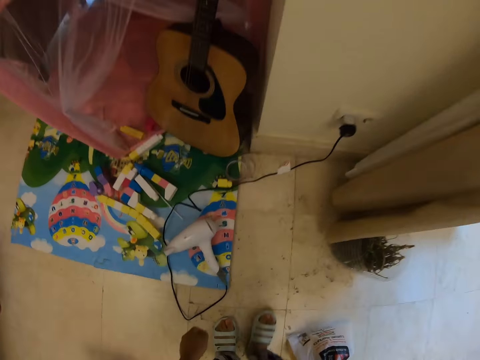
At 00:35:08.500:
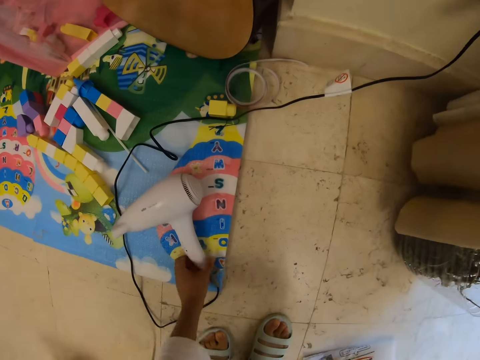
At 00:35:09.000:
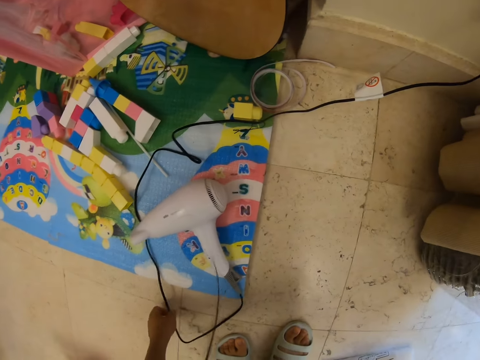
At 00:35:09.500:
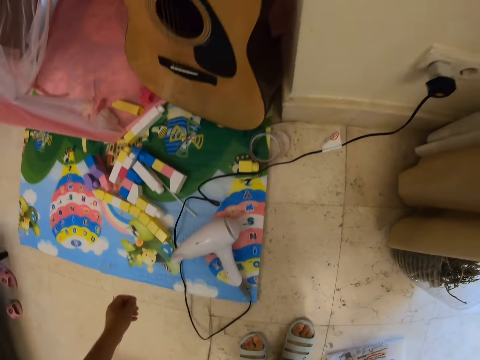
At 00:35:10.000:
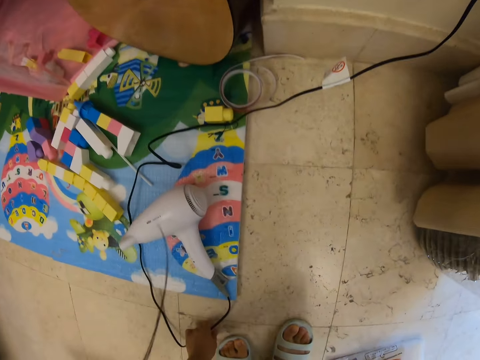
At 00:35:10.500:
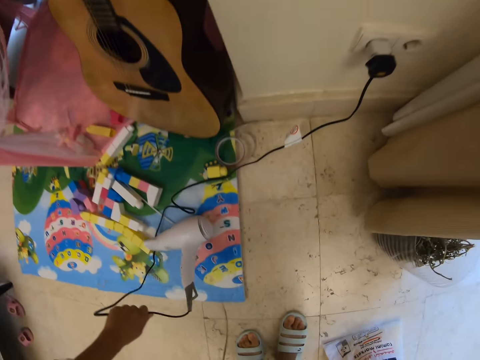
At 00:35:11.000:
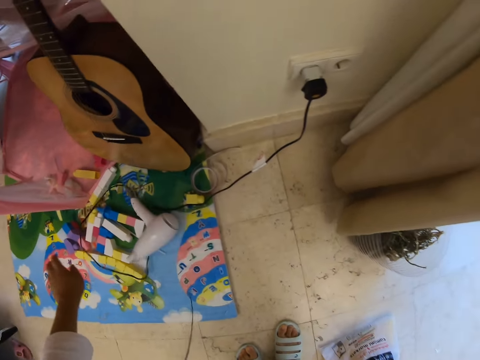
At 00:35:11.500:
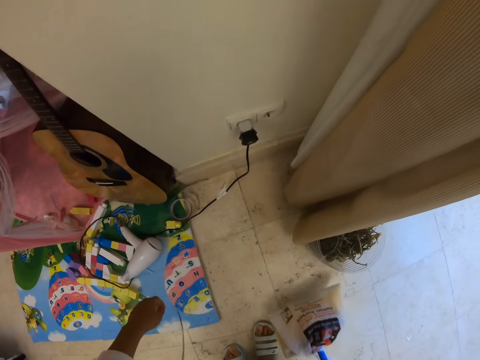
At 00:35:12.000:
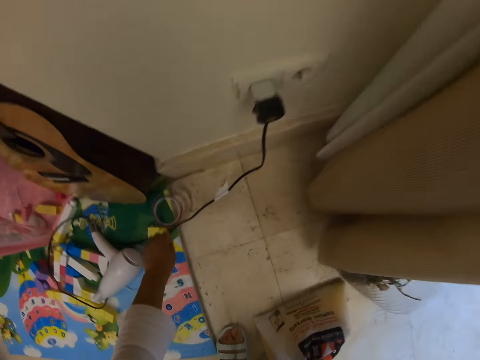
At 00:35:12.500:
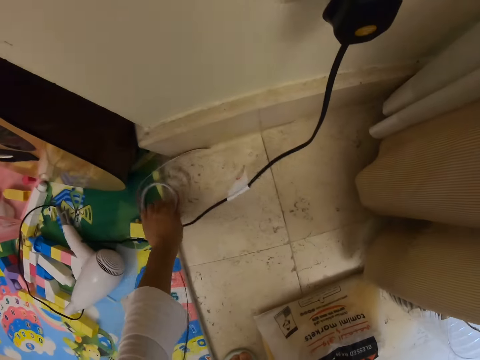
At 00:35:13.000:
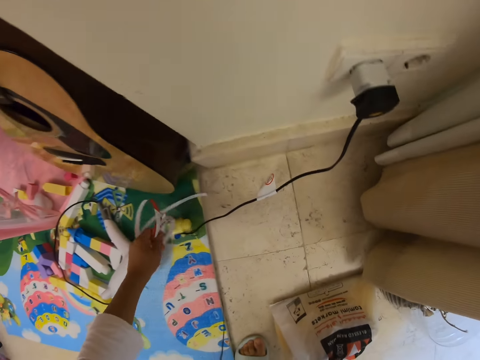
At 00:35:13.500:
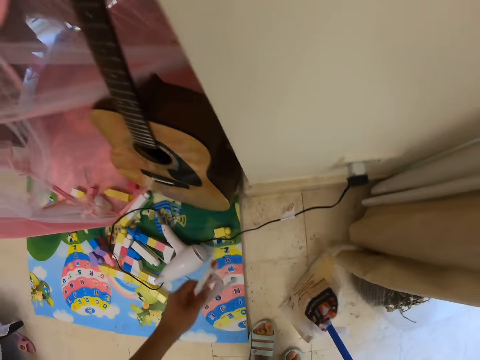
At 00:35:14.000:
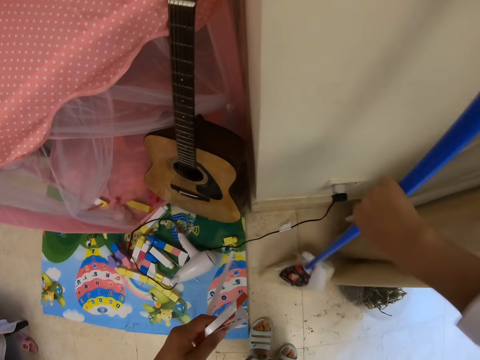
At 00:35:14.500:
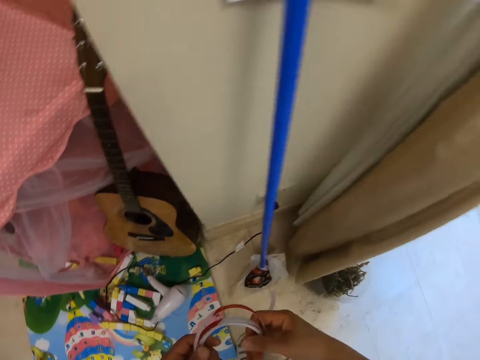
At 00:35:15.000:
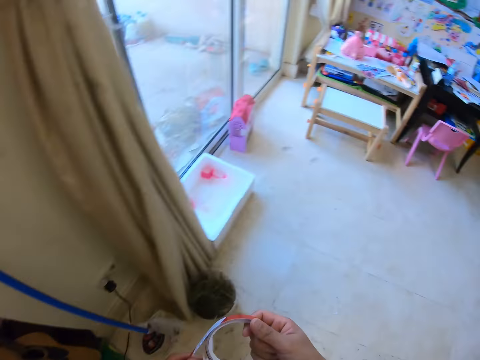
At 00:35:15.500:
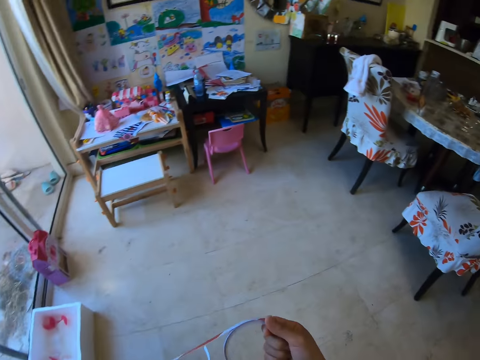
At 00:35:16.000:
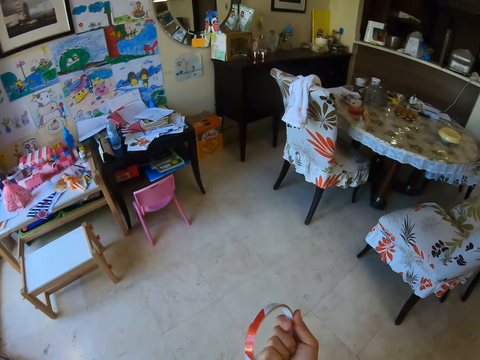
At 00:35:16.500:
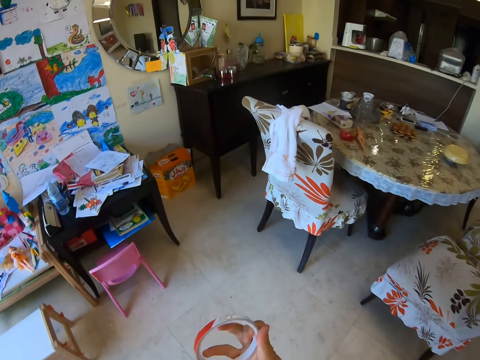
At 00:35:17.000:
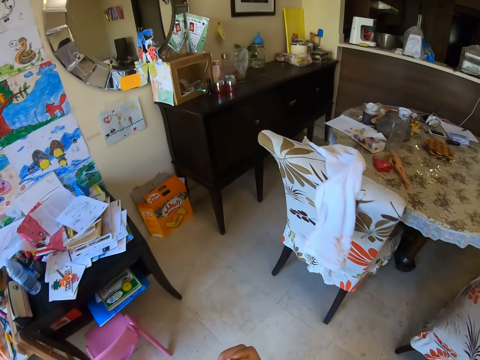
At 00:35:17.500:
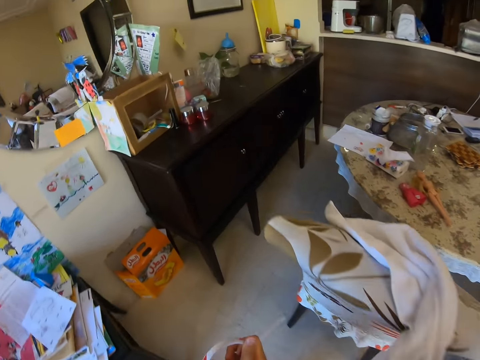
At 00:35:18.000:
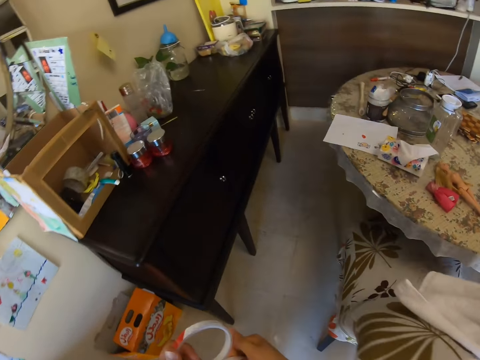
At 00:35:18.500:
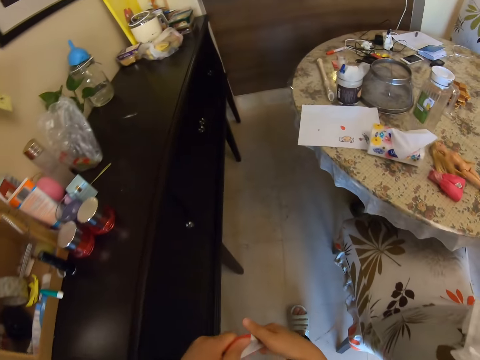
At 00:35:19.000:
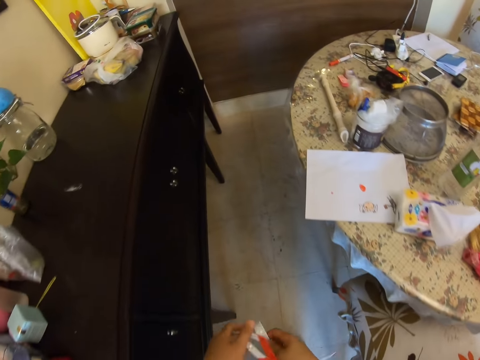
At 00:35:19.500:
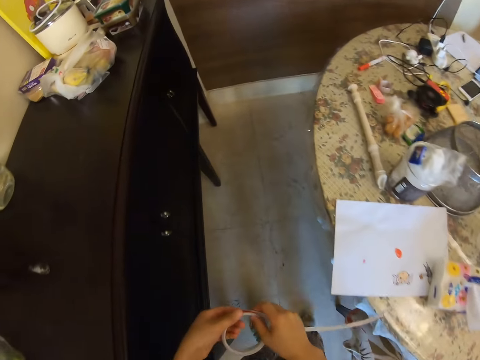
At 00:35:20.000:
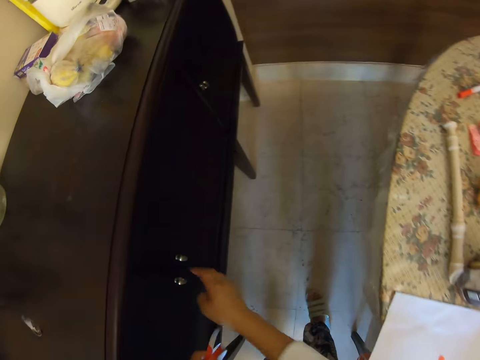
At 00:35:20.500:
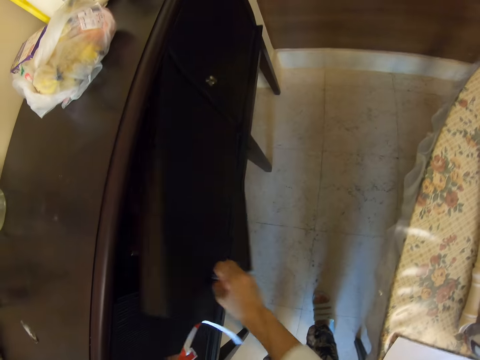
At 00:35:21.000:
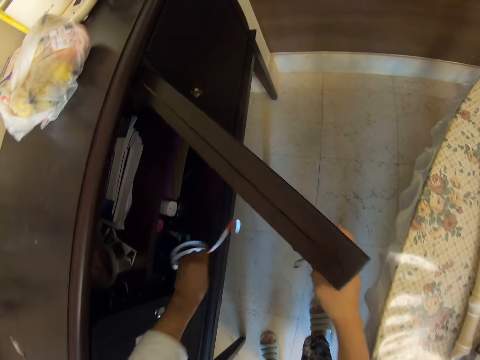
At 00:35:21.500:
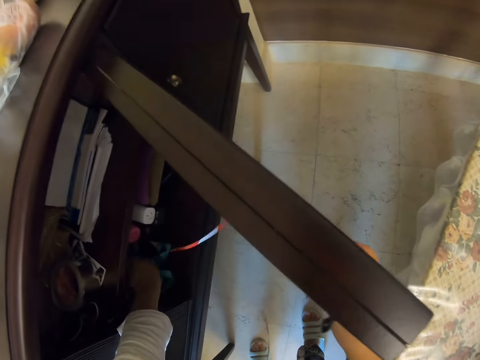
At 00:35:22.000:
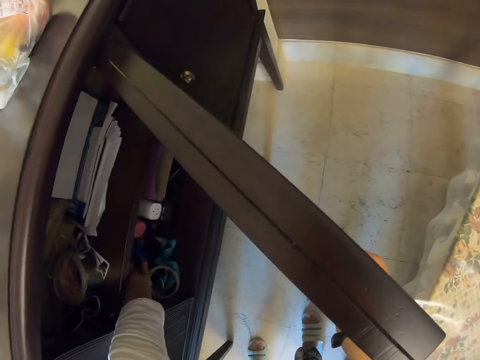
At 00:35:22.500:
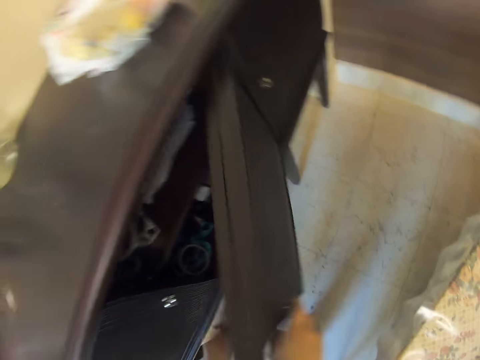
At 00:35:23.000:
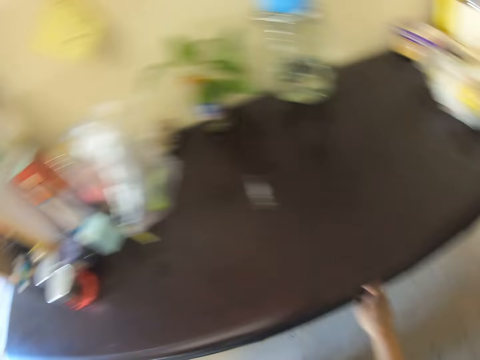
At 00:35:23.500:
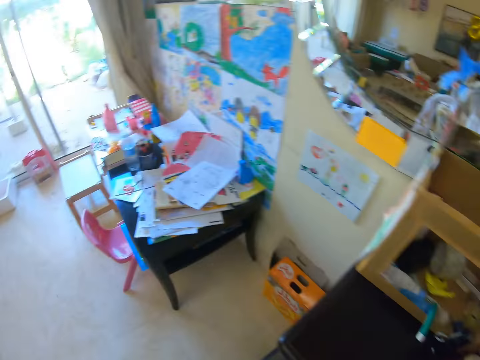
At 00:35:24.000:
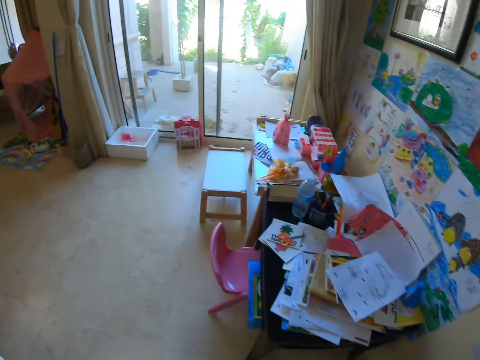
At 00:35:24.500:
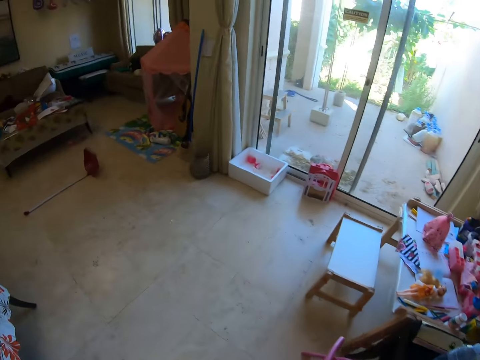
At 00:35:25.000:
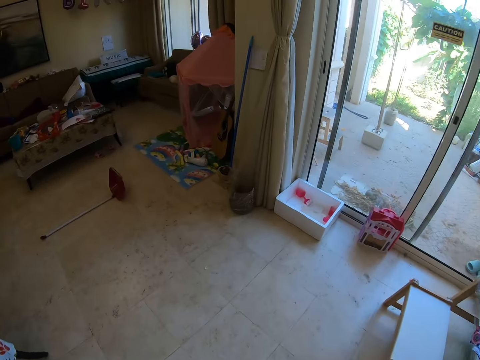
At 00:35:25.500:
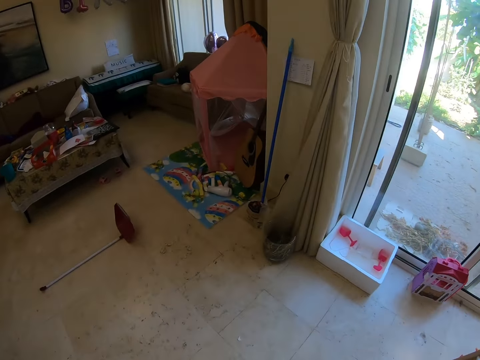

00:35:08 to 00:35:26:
The camera wearer touches the blow dryer. They touch the blow dryer again. They hold the blow dryer. They move the blow dryer. They pick up the ribbon or belt. They put the mop against the wall. They hold the belt. They move around. They walk away. They open the cabinet. They put the ribbon in the cabinet. They close the cabinet. They move around. They walk away.

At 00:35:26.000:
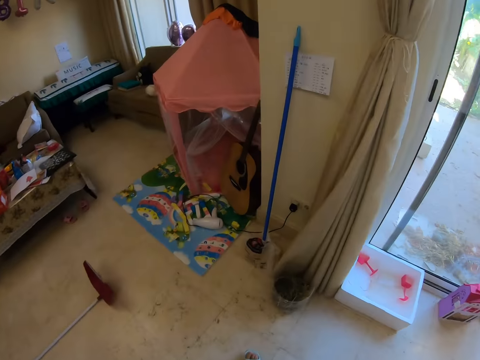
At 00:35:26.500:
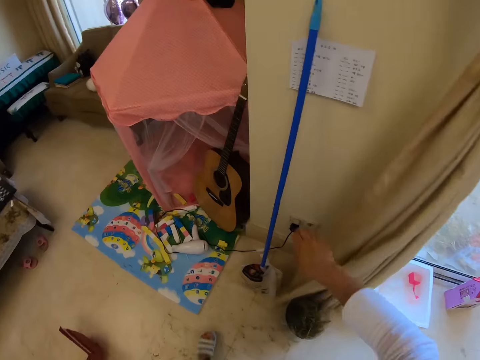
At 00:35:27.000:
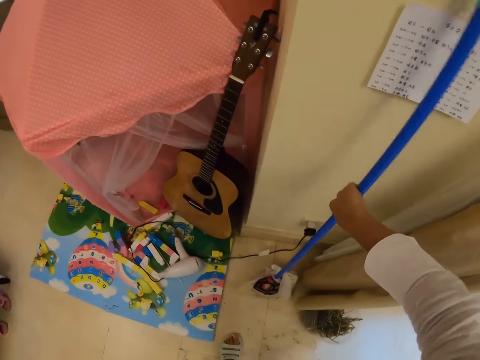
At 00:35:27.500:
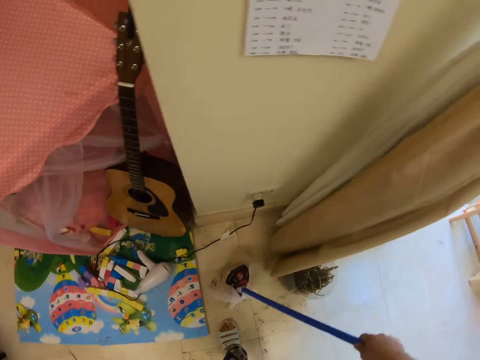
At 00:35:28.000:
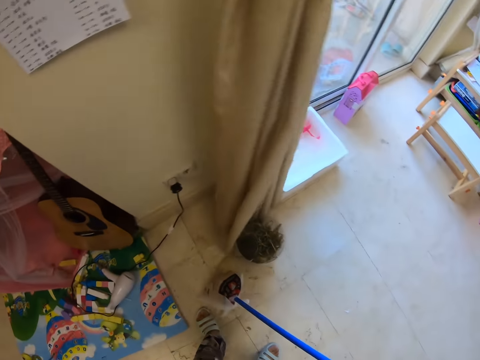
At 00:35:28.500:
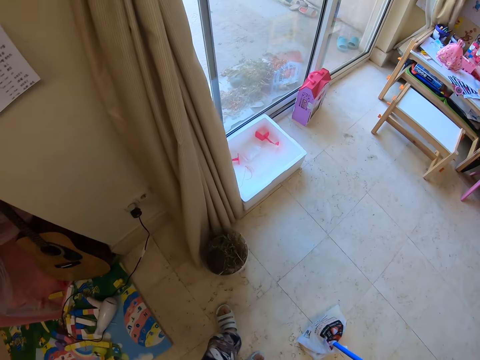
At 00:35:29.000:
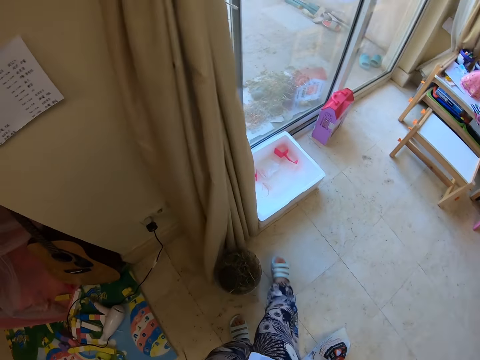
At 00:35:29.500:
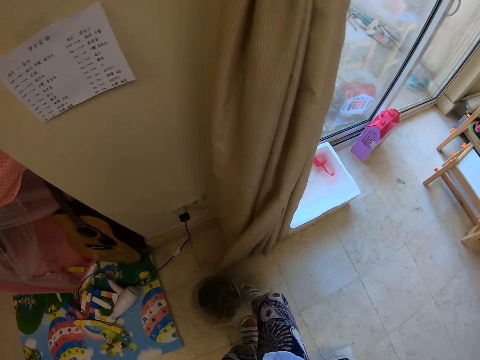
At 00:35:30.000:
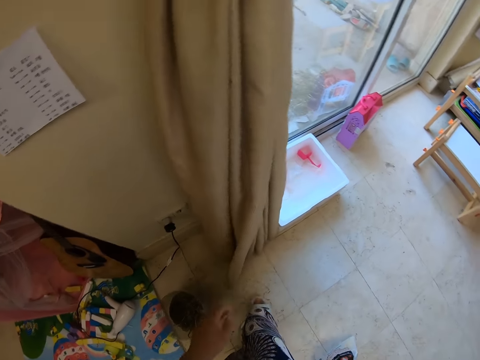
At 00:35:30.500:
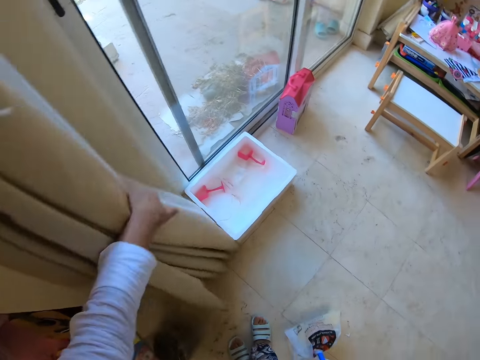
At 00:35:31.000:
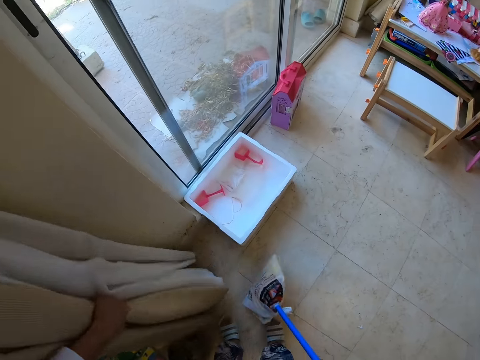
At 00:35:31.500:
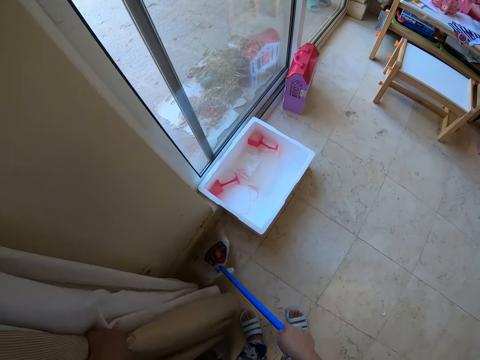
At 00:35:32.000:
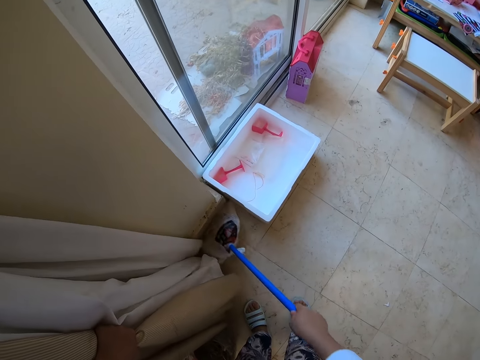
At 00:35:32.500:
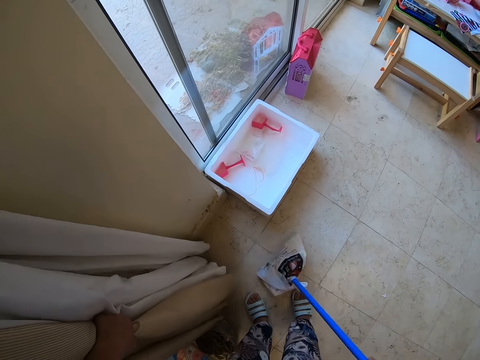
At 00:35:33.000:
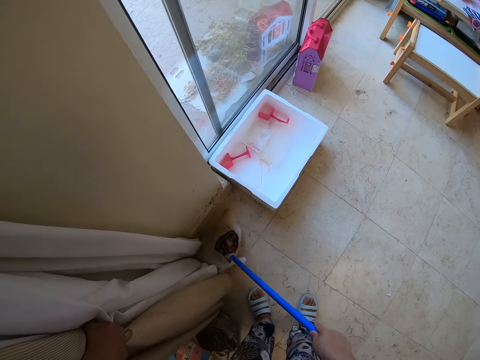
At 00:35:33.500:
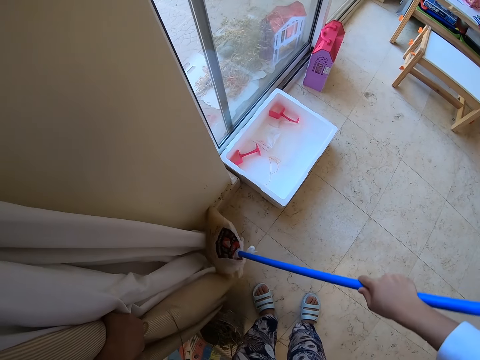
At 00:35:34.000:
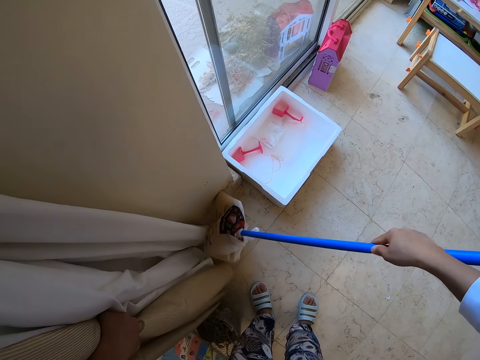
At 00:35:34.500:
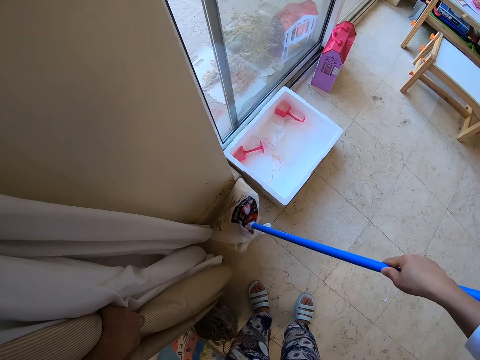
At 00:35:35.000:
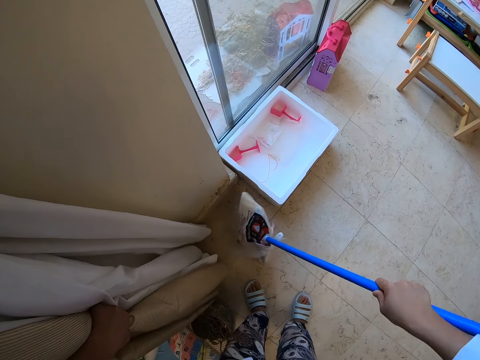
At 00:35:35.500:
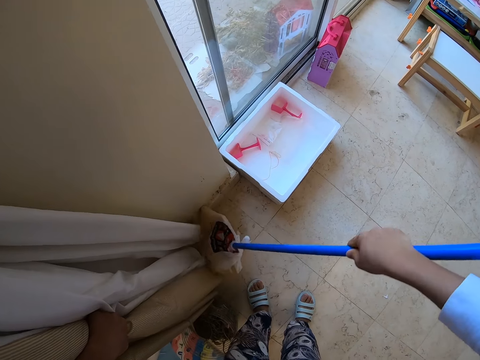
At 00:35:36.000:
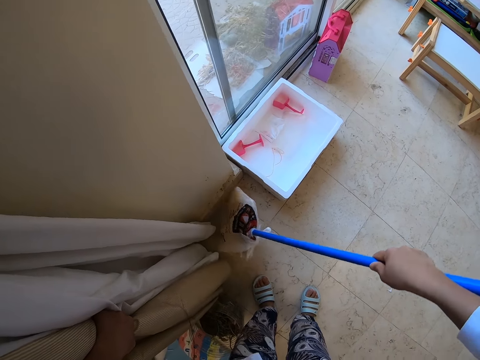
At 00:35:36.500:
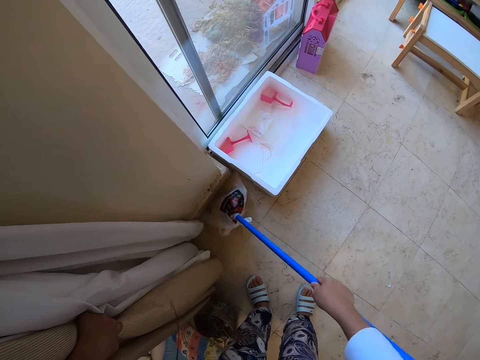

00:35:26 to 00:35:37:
The camera wearer grabs the mop. They mop the floor. They move the bucket with their leg. They move a curtain. They mop the floor.
